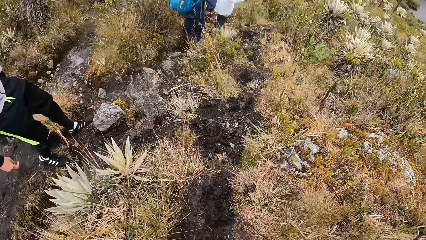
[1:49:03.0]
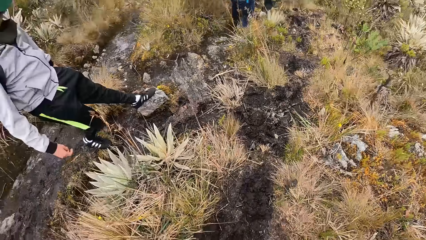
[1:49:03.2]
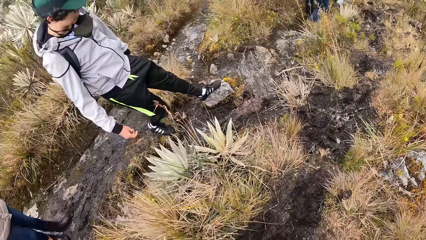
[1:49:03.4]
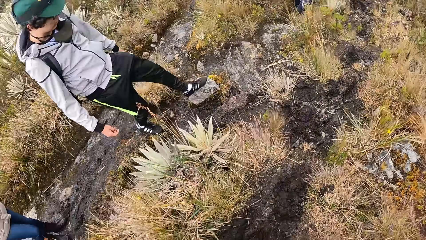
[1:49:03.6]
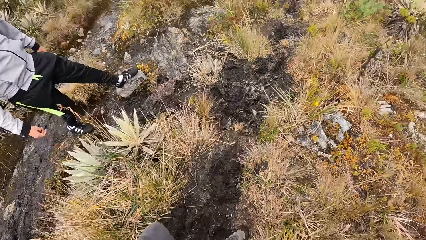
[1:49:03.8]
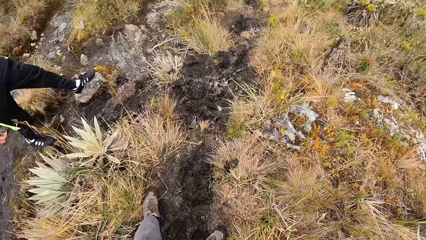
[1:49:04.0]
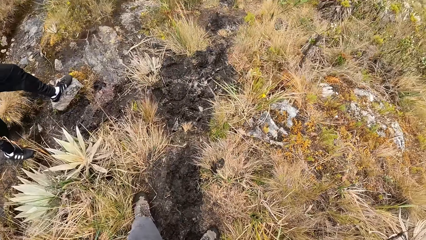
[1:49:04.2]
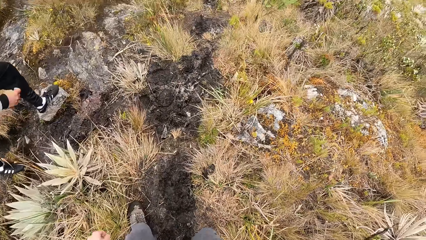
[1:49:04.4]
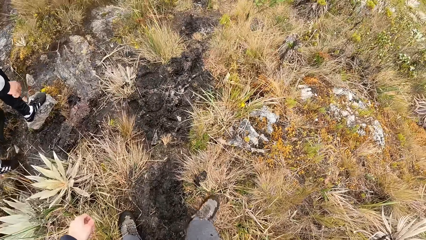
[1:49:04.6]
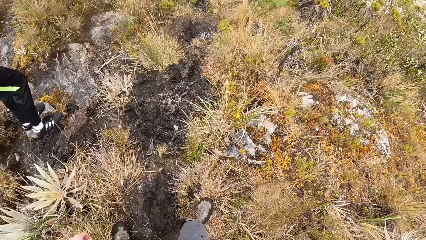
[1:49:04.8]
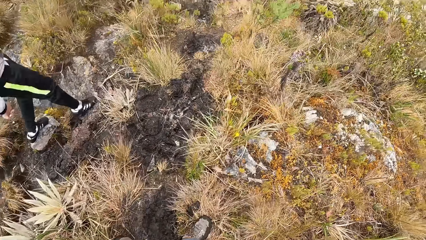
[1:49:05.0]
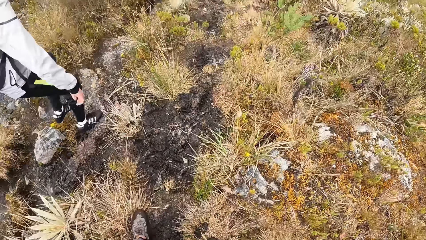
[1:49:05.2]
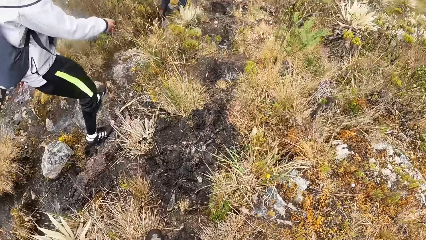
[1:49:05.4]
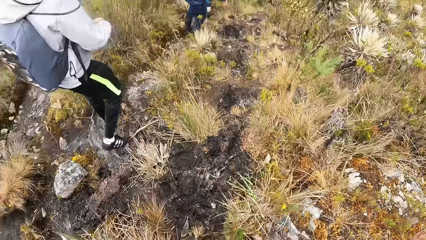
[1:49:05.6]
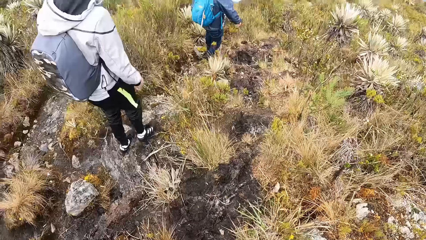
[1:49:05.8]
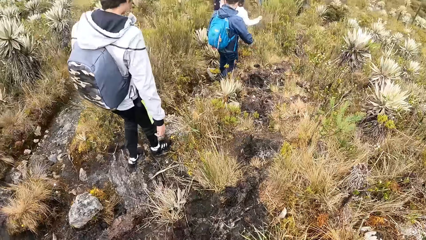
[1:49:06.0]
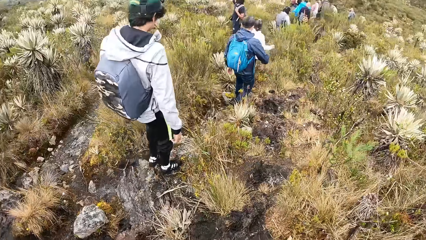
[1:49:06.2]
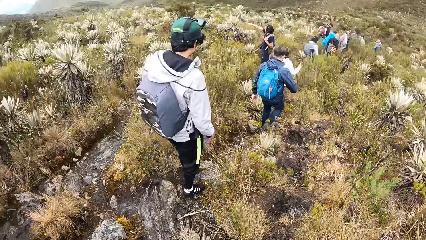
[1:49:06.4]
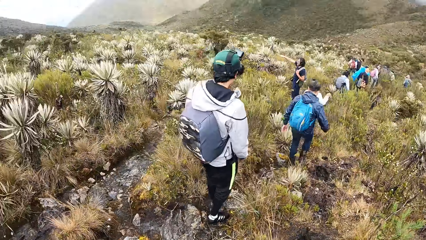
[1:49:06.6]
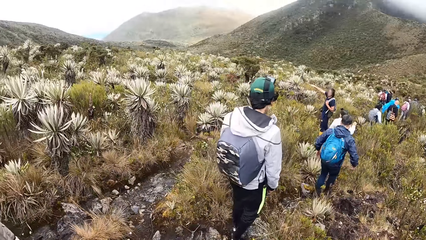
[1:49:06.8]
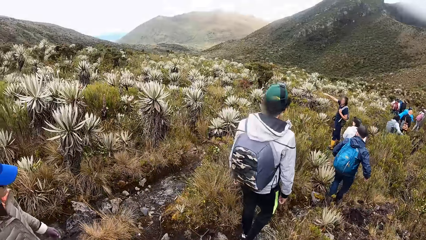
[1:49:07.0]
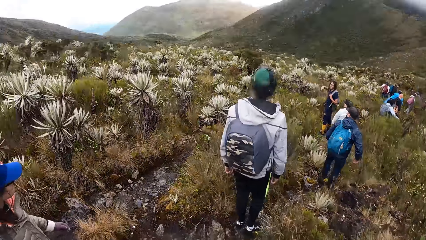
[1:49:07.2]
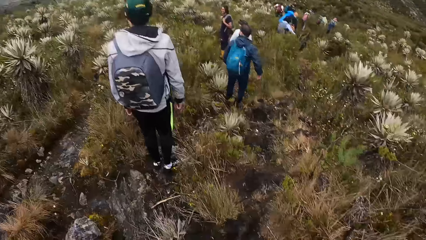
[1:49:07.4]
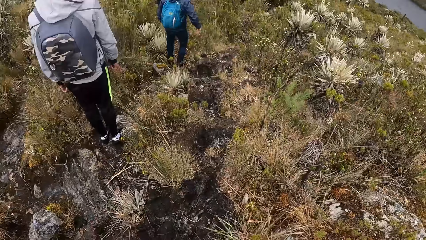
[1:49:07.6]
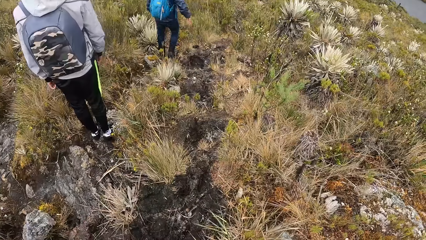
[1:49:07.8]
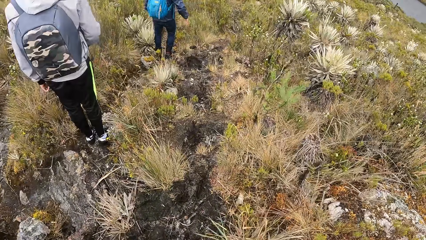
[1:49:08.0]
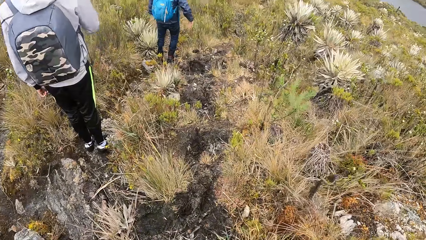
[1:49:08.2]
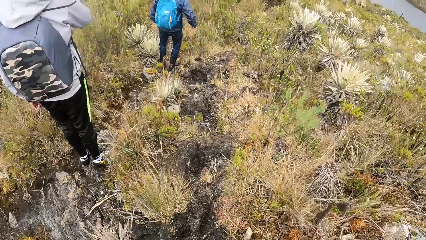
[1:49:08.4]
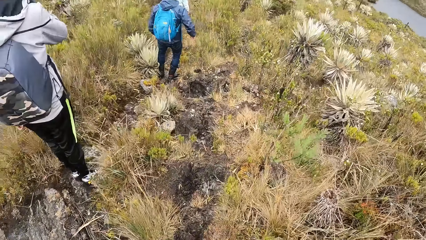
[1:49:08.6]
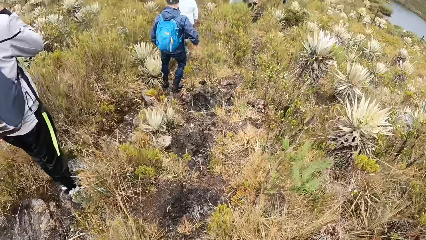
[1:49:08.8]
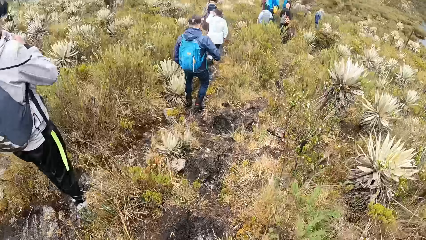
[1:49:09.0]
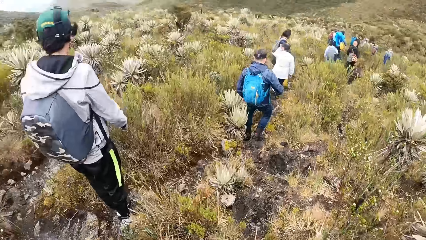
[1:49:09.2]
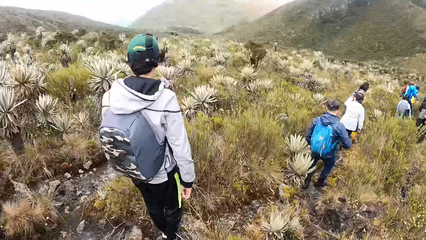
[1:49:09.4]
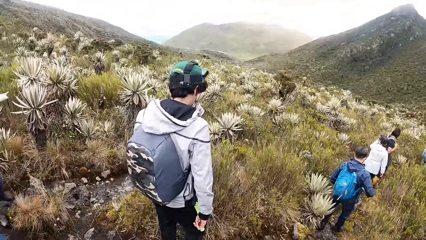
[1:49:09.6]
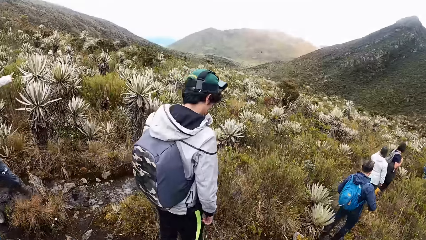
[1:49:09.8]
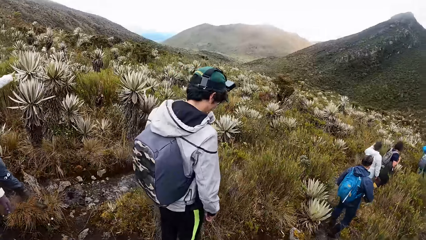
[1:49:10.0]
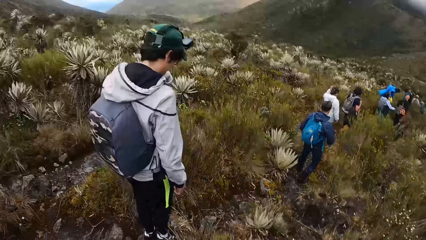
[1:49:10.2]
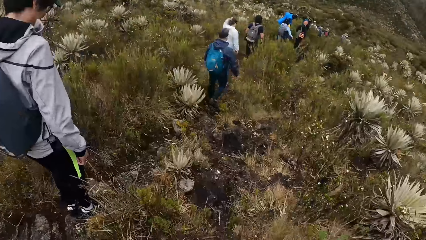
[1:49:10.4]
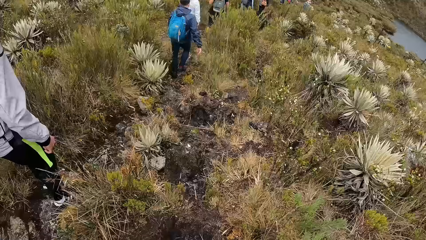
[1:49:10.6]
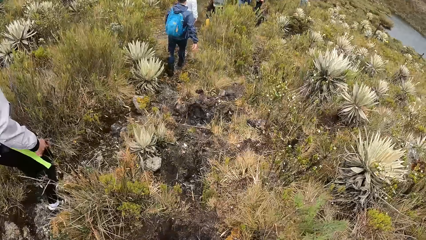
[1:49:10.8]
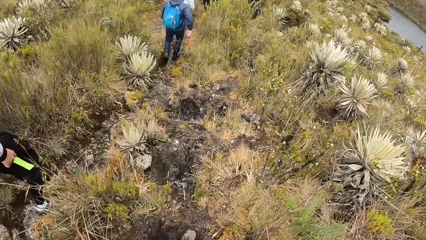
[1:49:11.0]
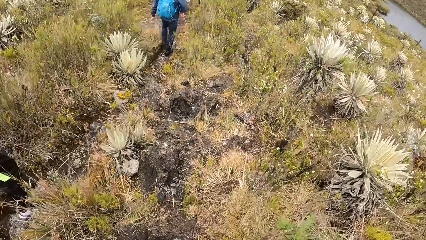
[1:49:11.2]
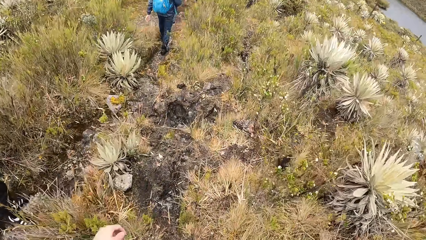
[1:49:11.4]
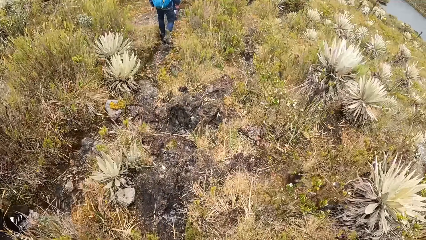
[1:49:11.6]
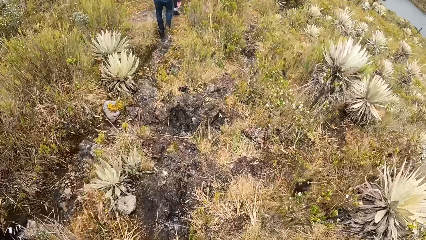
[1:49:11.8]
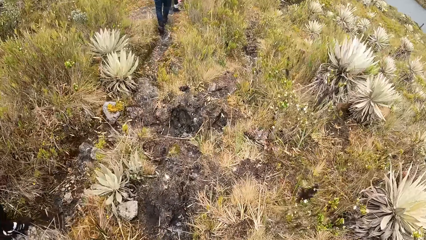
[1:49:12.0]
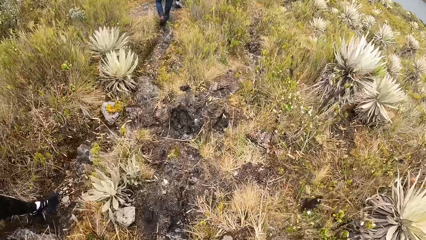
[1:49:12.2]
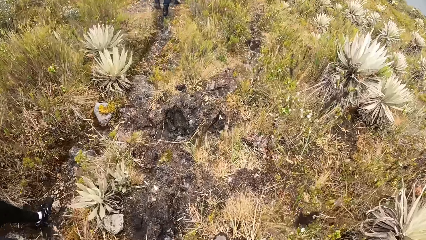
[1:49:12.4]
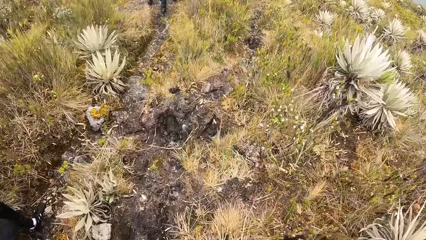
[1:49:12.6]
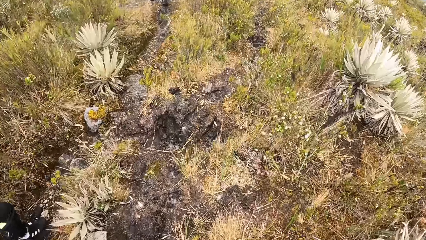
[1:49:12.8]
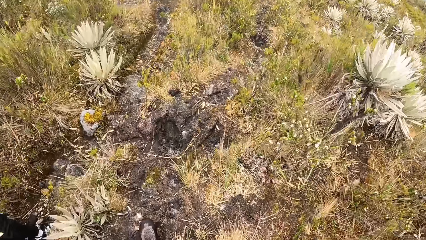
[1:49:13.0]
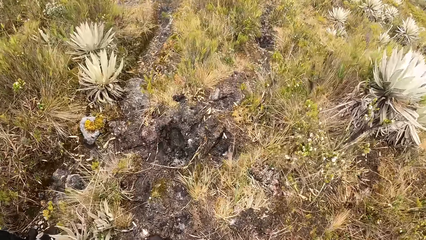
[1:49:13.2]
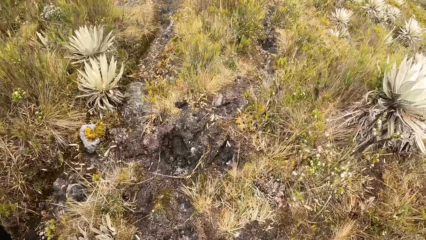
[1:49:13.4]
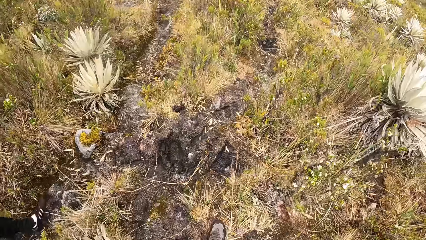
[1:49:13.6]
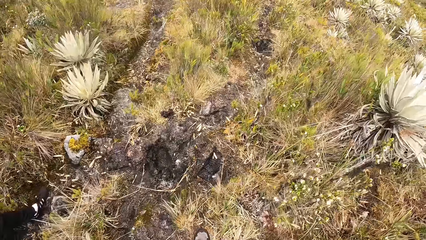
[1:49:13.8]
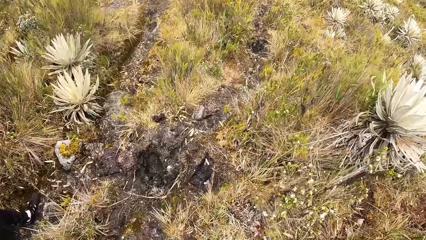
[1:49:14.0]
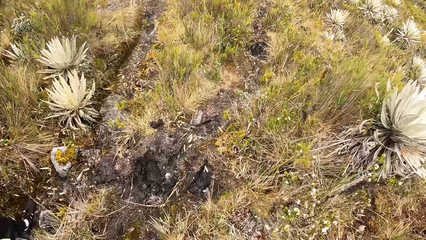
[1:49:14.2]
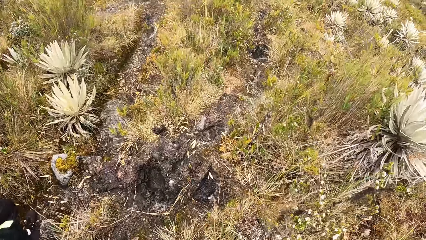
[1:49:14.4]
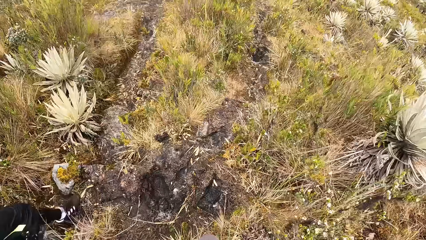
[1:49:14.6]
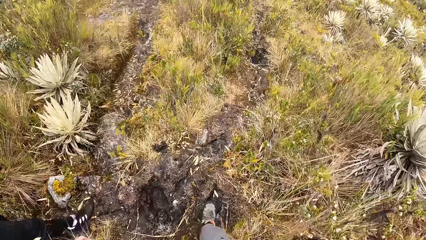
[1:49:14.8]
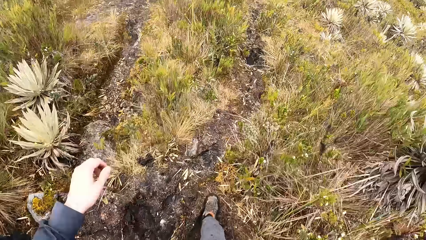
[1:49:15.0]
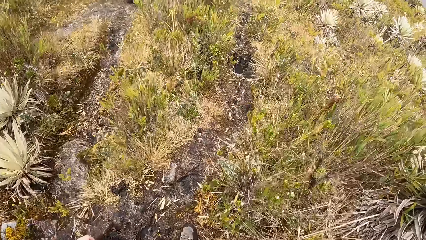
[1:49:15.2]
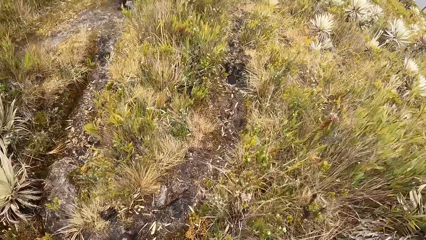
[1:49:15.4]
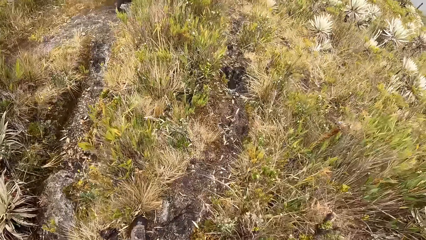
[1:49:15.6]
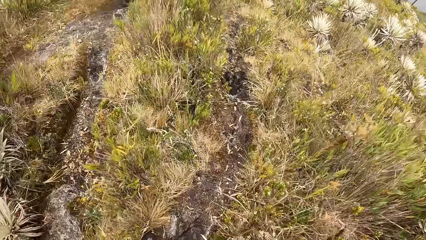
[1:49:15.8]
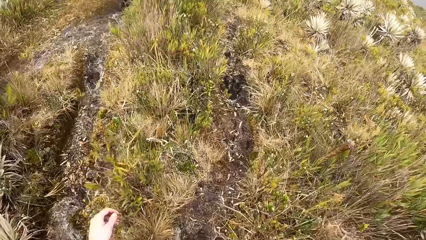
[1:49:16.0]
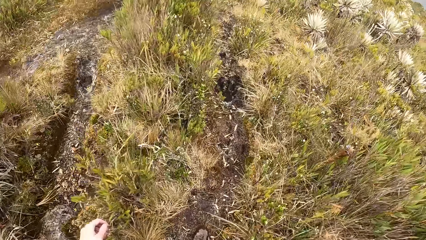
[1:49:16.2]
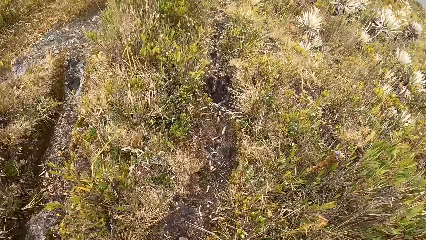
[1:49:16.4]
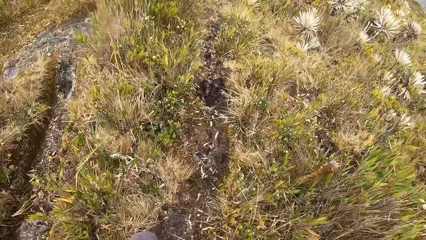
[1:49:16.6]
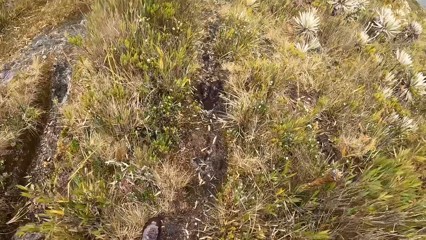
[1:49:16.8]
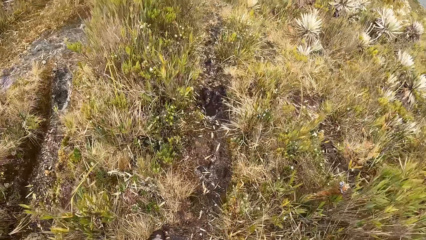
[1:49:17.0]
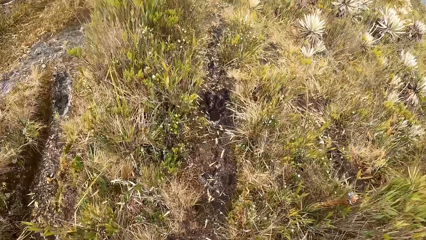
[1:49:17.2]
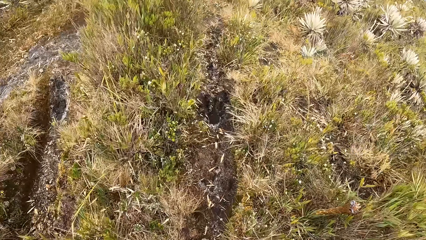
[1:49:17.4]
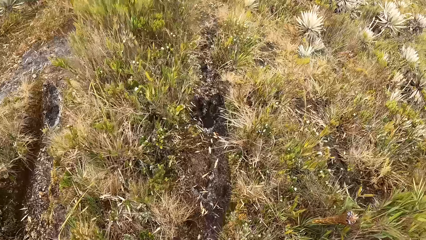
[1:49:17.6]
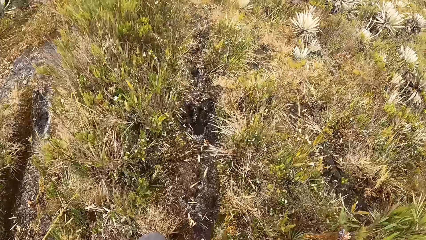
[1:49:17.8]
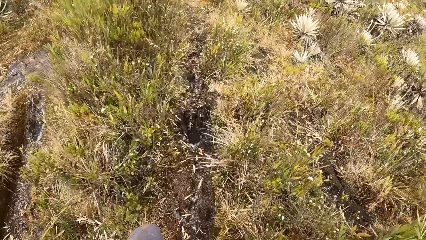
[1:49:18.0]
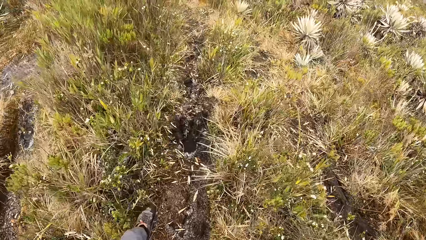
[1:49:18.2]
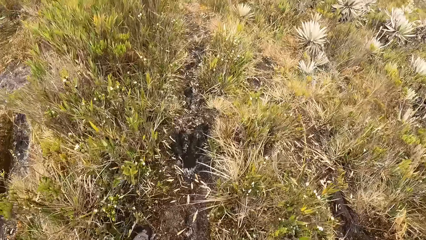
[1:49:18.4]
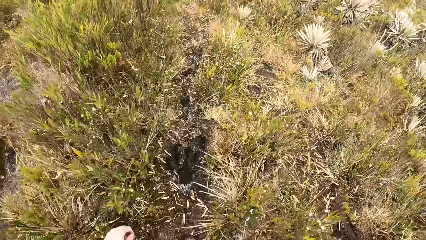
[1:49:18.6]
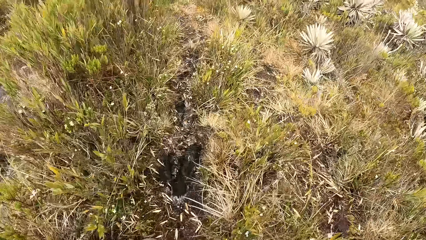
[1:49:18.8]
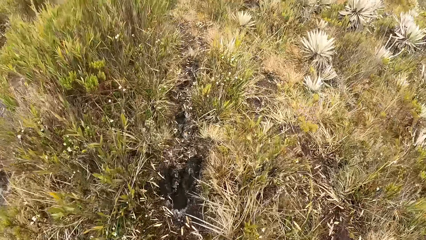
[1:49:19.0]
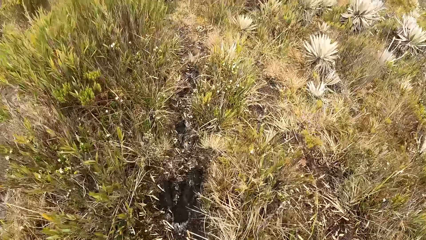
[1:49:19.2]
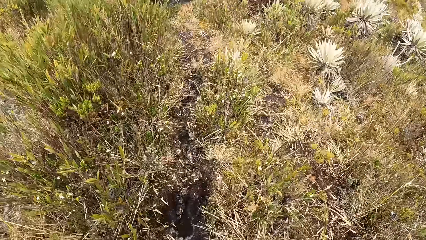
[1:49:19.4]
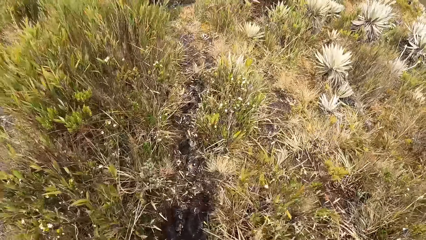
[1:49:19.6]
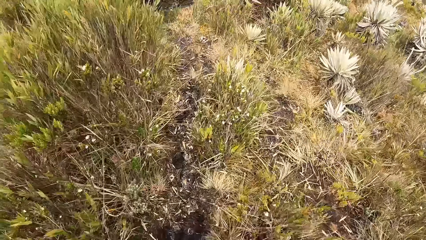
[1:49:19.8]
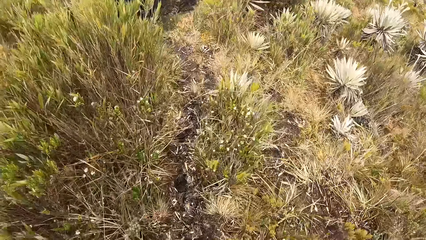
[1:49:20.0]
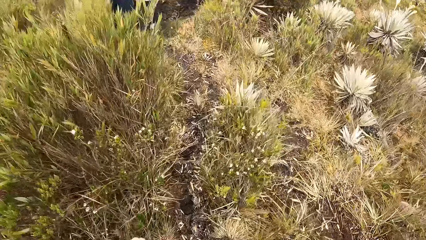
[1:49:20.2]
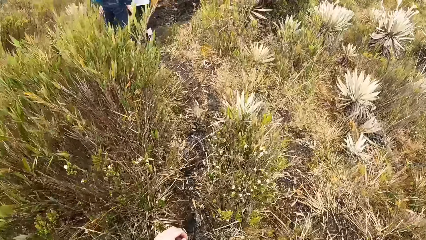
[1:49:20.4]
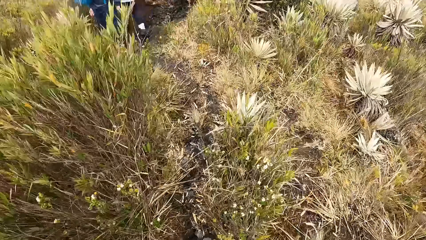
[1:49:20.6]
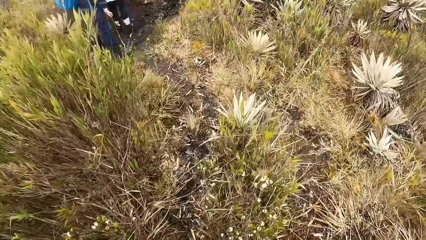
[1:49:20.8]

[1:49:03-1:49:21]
The camera wearer walks along the road.
